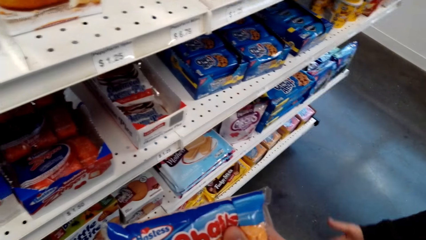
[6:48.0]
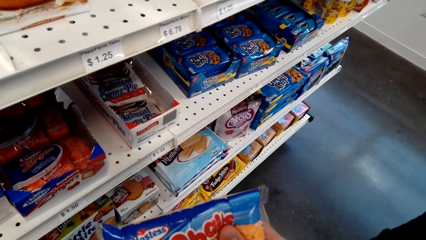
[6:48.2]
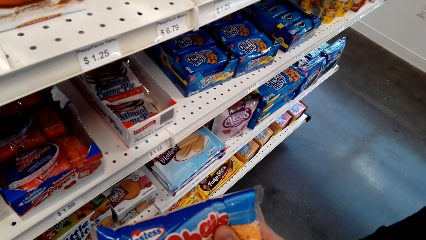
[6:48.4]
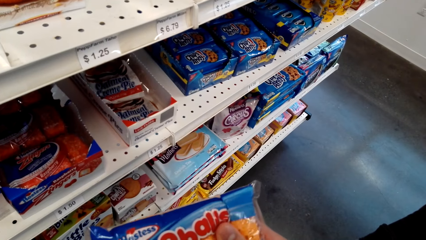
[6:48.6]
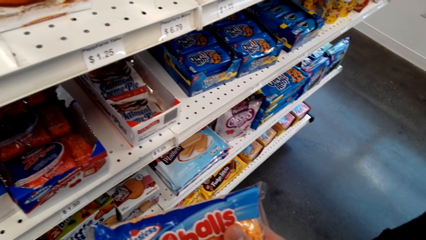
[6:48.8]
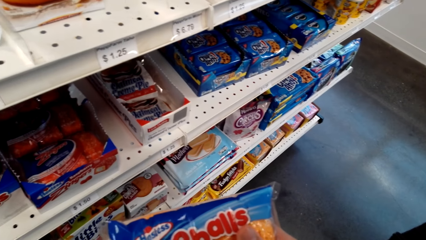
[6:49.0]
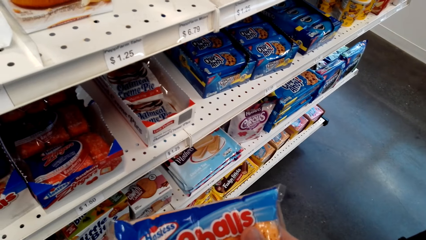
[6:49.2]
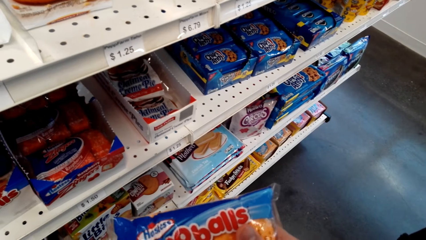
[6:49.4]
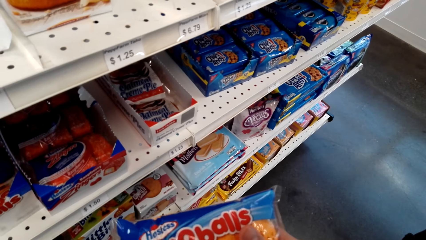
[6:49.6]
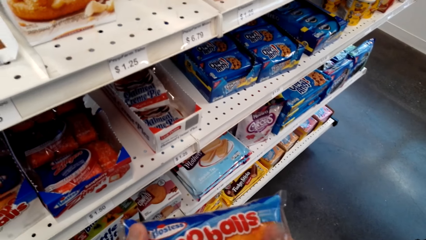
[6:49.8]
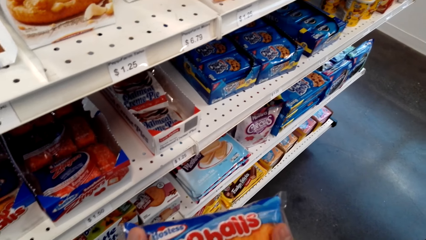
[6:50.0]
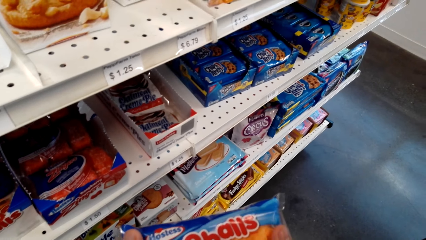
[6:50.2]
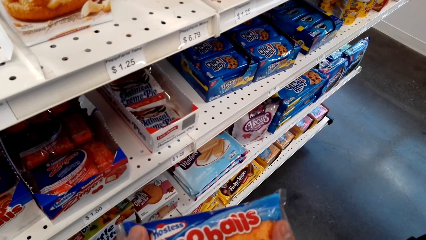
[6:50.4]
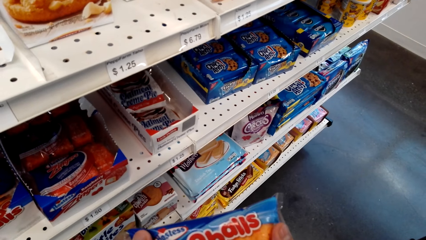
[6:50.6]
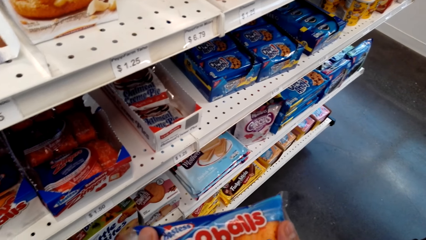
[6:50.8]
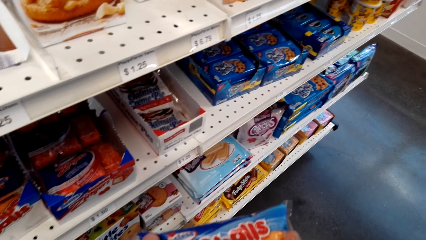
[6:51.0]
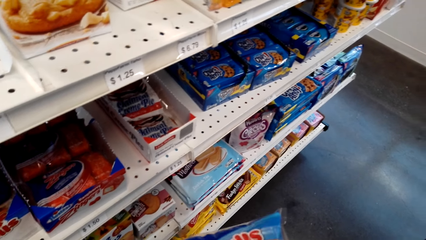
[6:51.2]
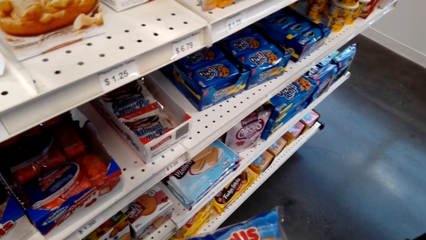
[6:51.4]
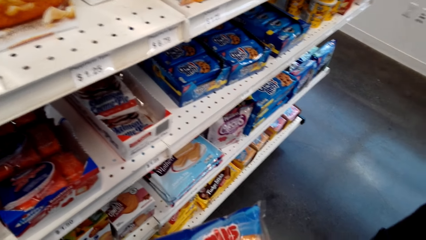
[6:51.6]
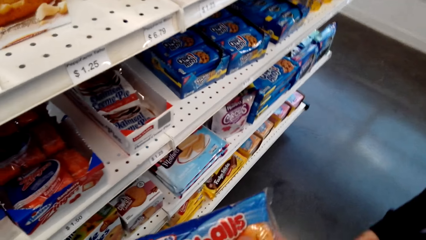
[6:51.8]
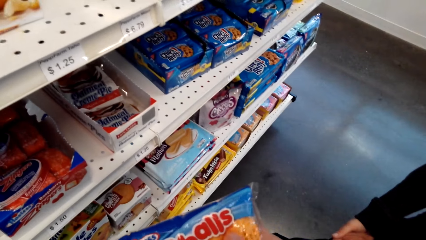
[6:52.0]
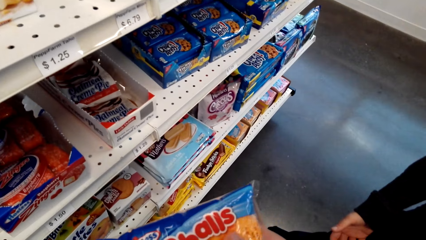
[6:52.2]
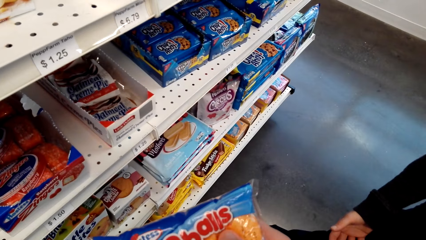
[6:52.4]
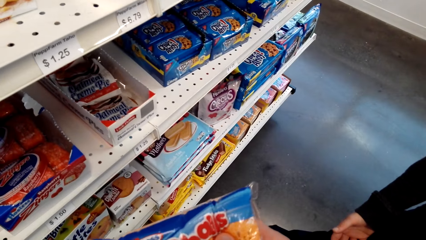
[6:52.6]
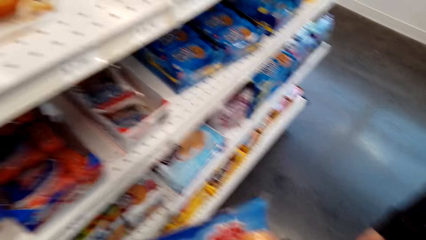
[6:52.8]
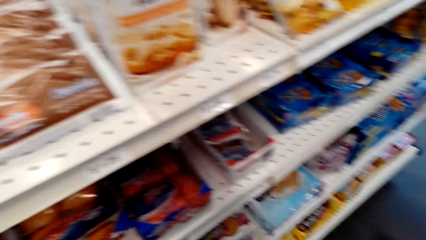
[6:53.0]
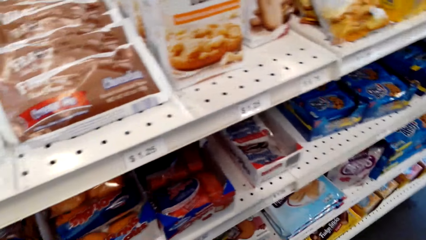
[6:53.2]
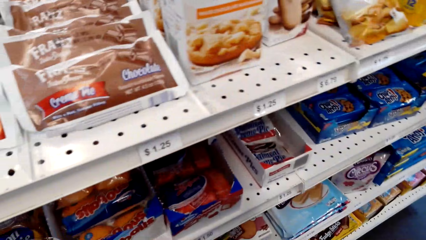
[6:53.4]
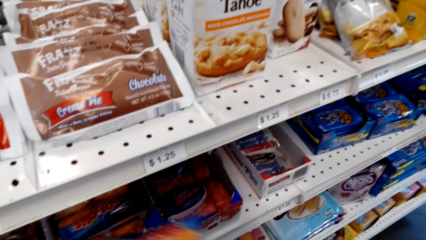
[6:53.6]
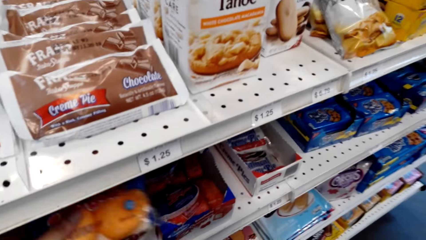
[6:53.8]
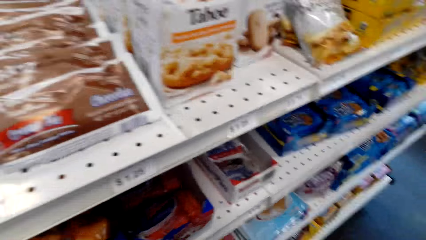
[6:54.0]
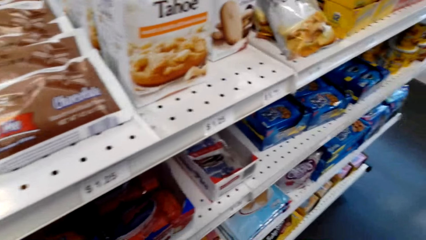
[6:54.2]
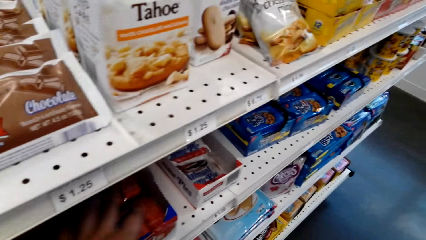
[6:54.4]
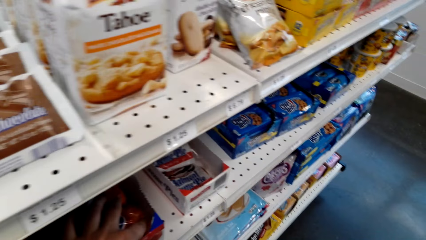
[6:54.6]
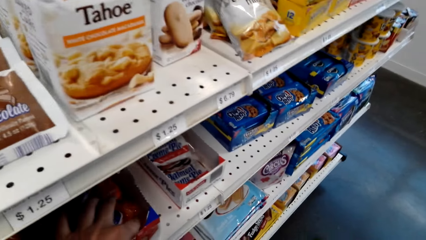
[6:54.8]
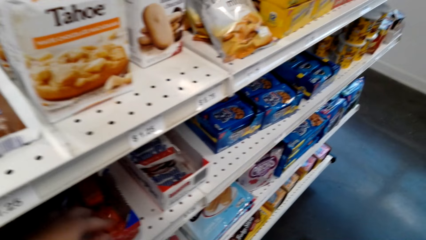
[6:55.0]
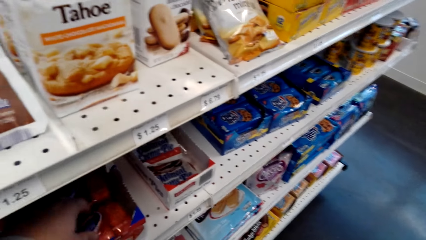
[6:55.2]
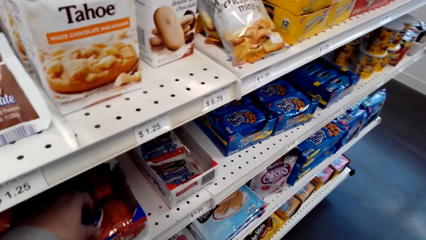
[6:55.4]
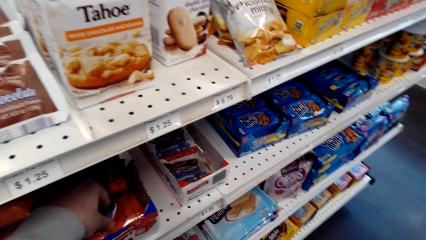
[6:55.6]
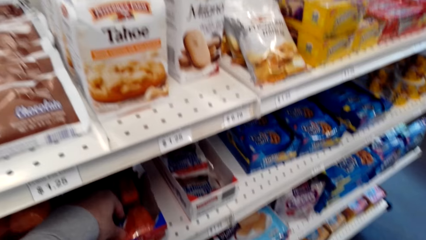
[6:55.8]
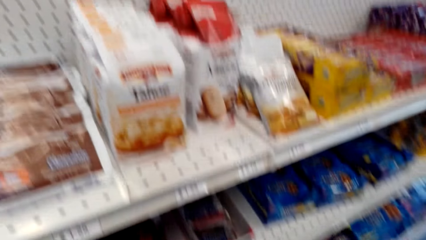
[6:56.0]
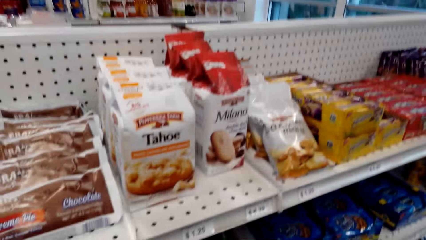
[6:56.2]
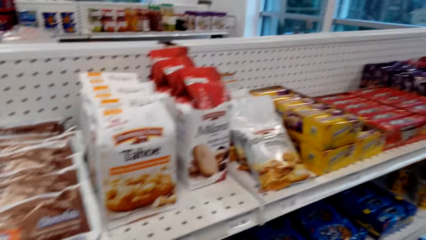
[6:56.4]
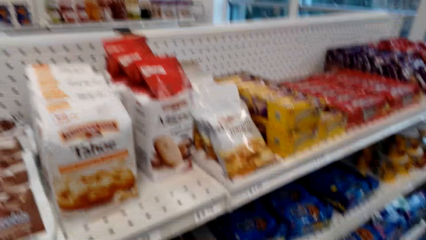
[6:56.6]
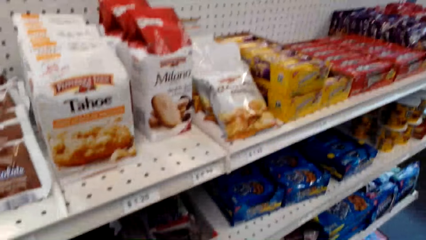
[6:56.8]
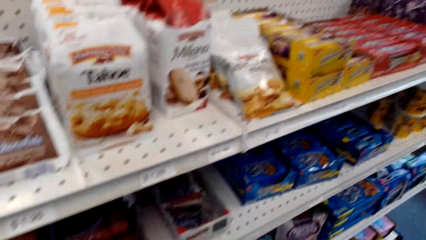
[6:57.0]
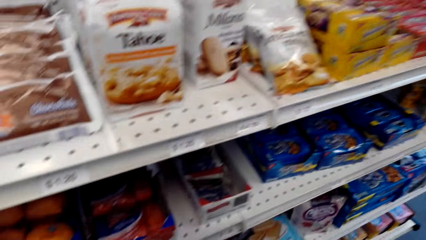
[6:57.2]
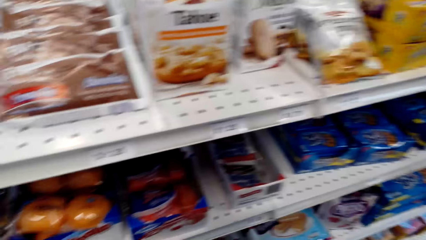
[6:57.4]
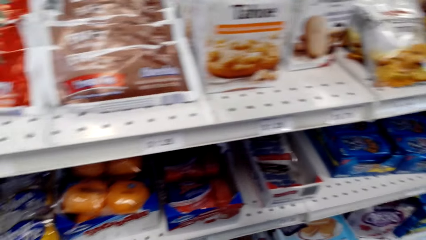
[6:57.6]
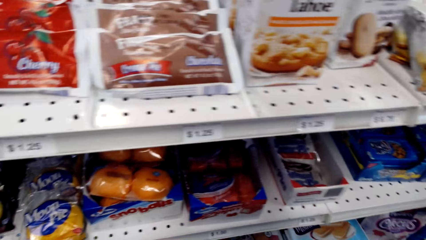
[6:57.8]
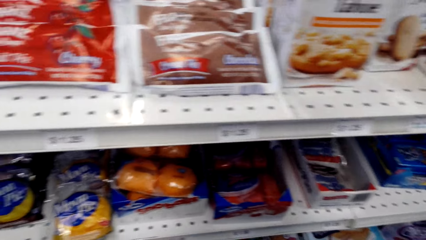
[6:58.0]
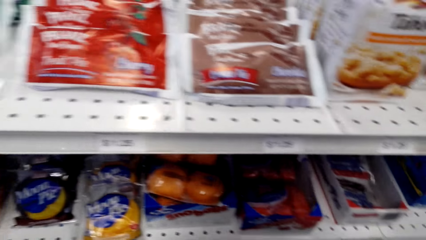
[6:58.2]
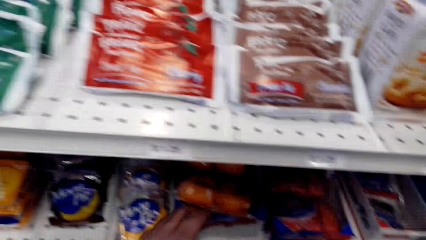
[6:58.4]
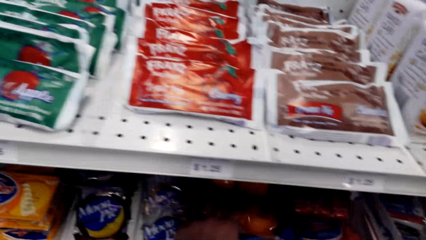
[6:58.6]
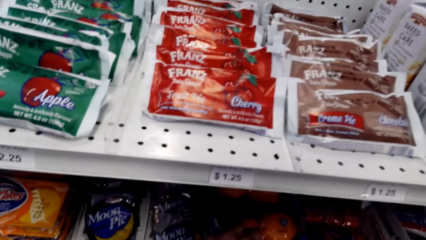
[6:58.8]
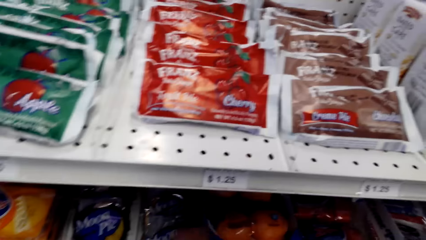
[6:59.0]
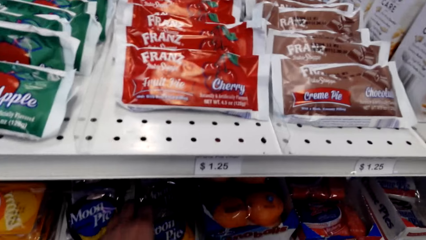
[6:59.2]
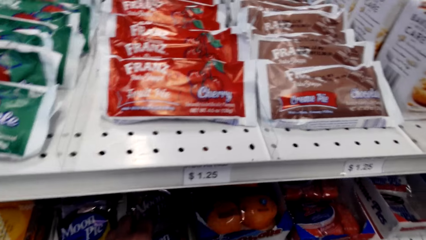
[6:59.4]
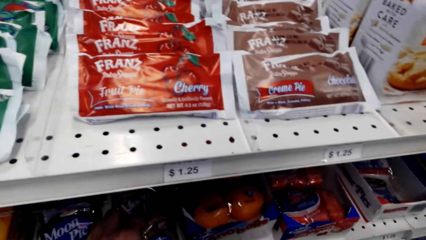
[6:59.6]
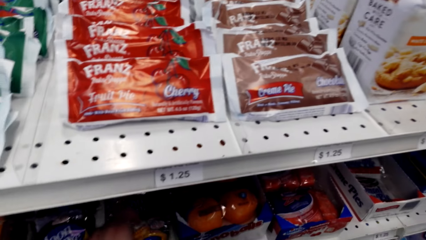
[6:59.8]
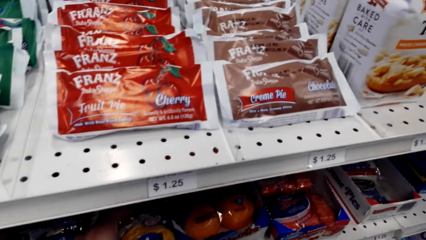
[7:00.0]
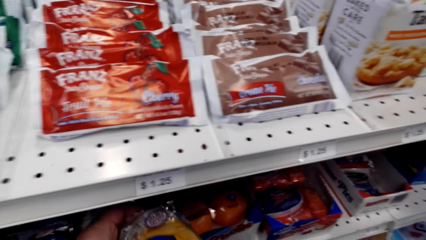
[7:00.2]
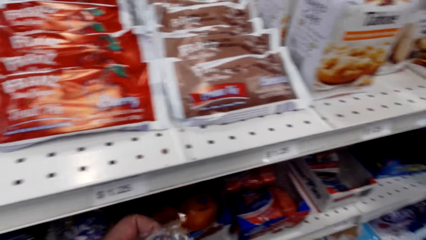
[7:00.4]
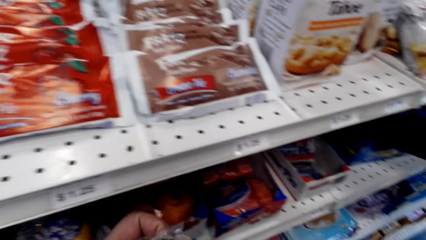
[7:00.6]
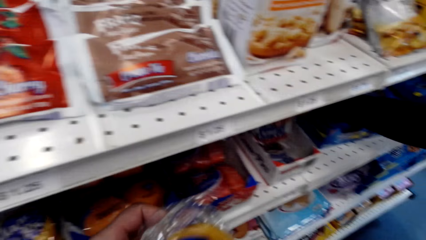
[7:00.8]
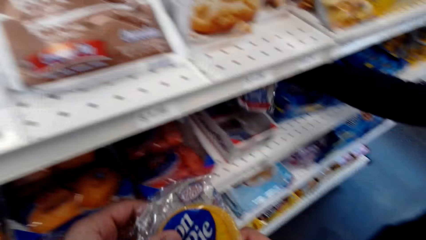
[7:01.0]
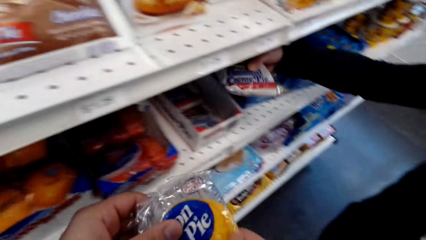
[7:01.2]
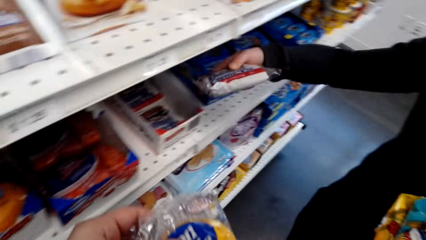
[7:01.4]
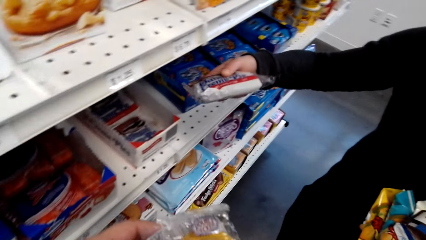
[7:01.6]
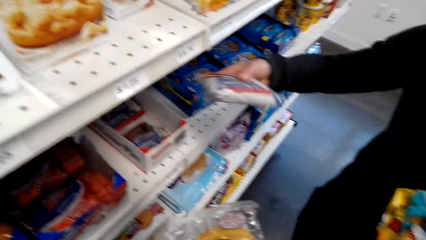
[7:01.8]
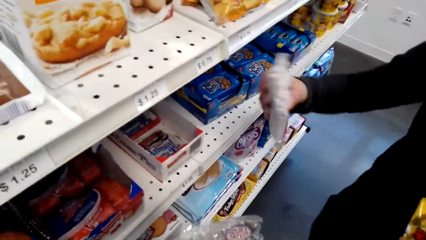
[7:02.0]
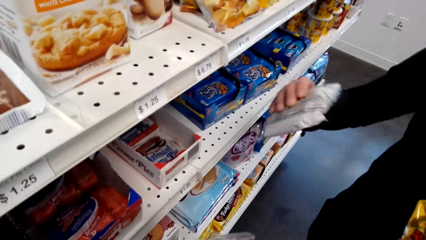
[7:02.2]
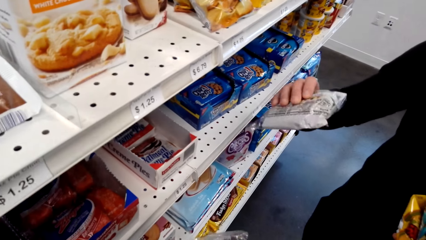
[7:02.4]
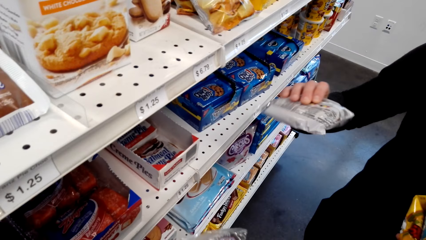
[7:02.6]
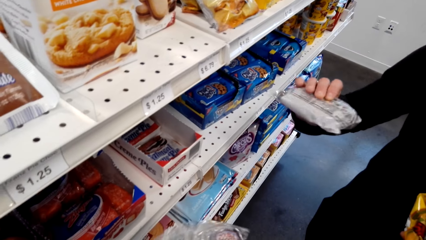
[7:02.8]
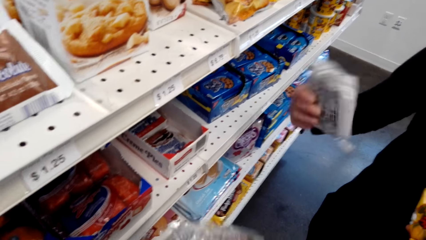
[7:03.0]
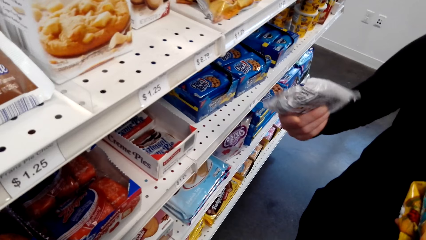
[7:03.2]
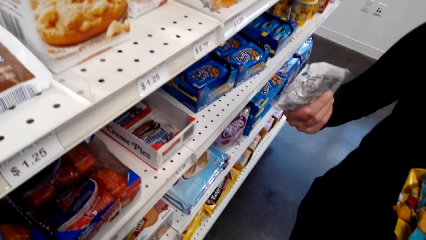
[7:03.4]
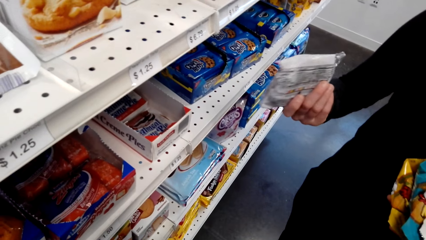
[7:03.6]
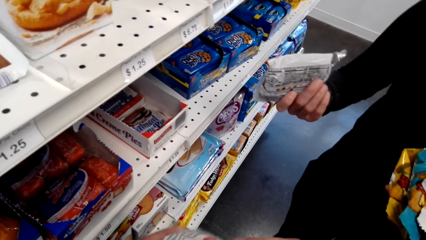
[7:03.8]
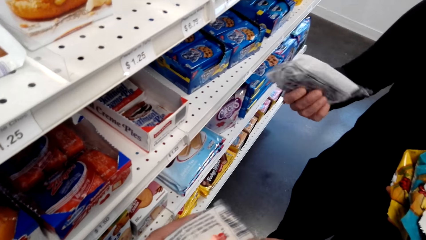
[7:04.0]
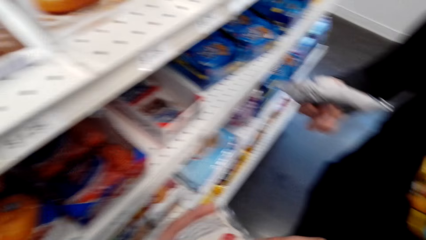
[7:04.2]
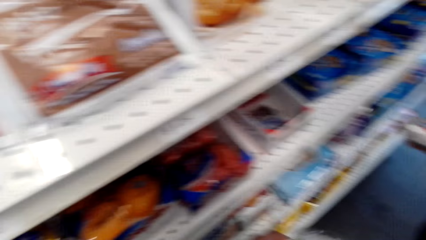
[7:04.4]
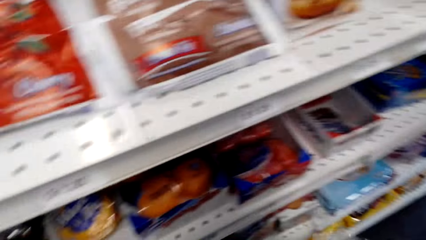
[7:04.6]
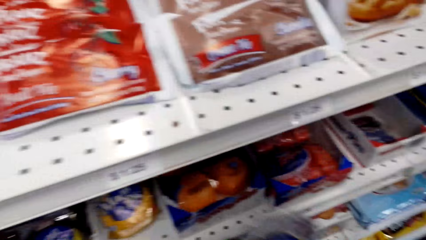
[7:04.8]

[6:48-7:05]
The camera wearer returns the pack to the shelf. They hold a pack on the shelf. They pick a pack from the shelf. A lady picks a pack from the shelf. The lady looks round the pack.
